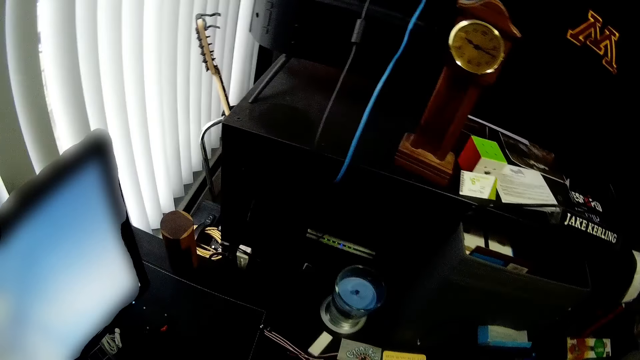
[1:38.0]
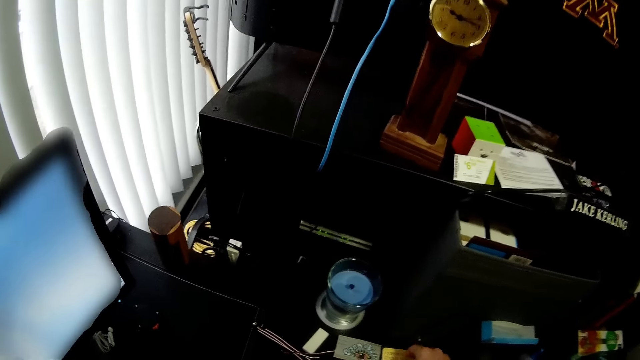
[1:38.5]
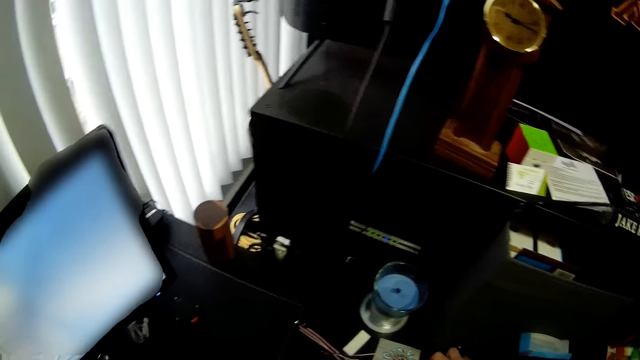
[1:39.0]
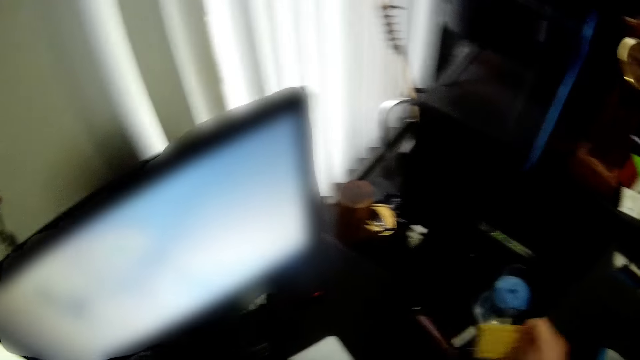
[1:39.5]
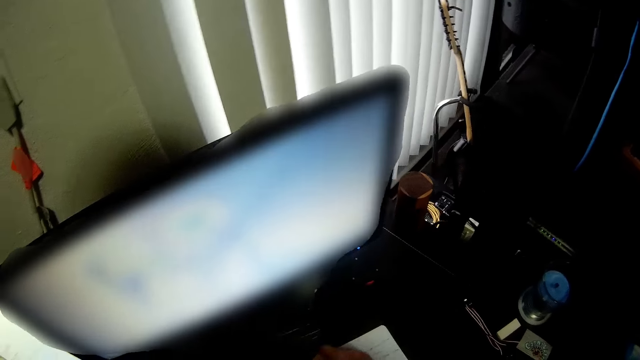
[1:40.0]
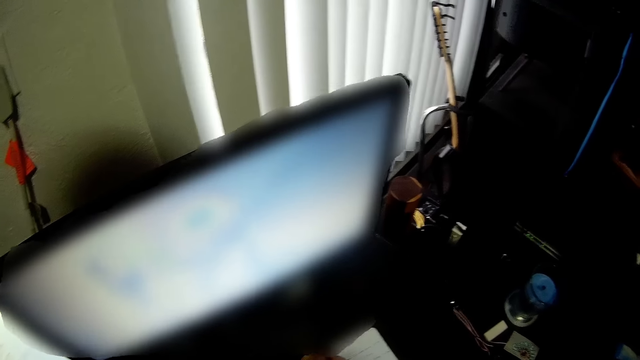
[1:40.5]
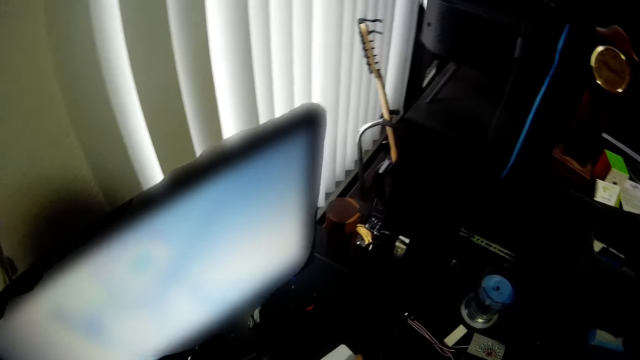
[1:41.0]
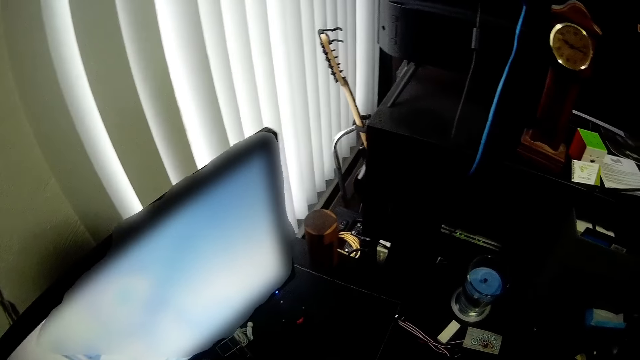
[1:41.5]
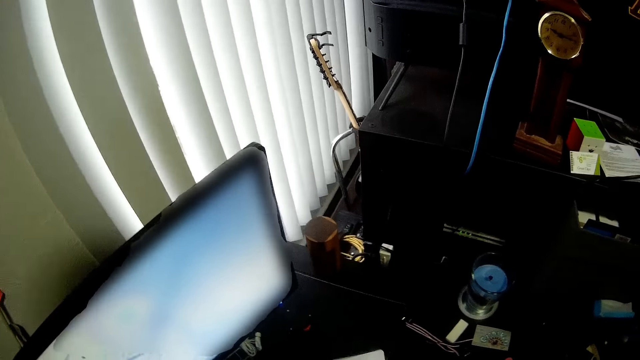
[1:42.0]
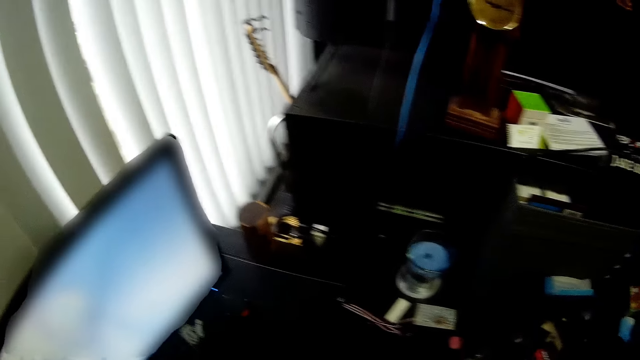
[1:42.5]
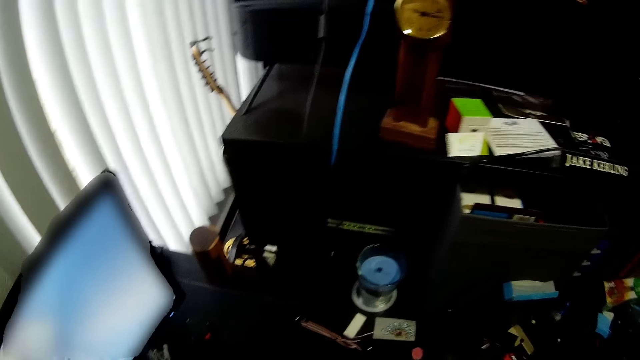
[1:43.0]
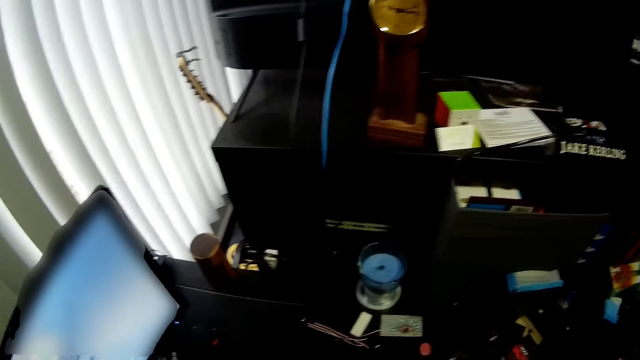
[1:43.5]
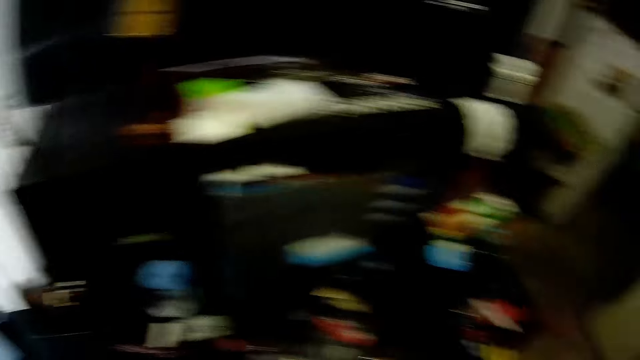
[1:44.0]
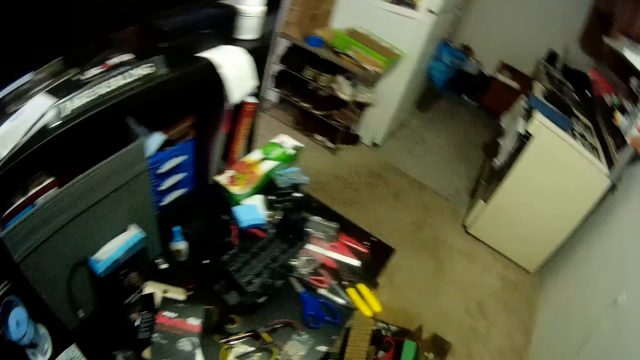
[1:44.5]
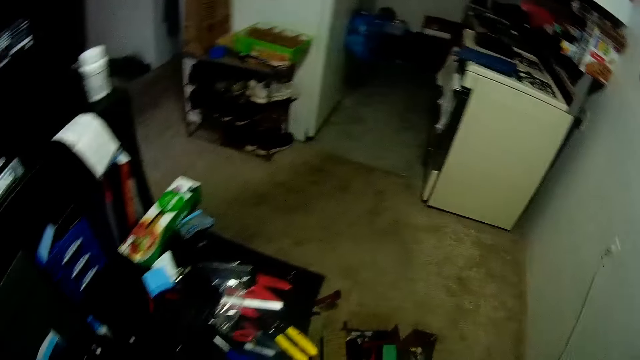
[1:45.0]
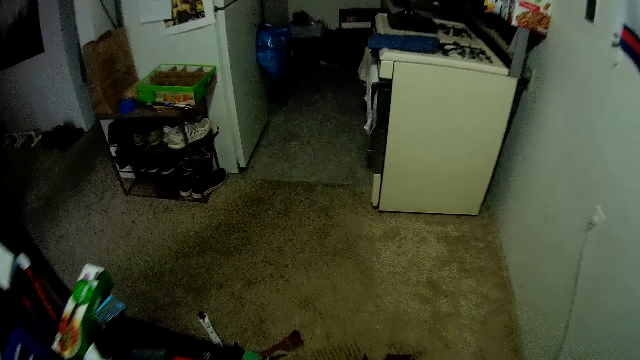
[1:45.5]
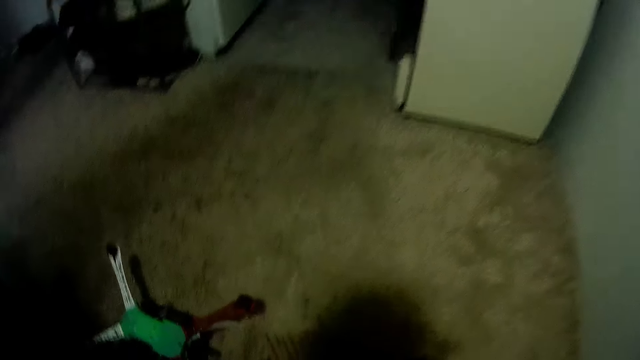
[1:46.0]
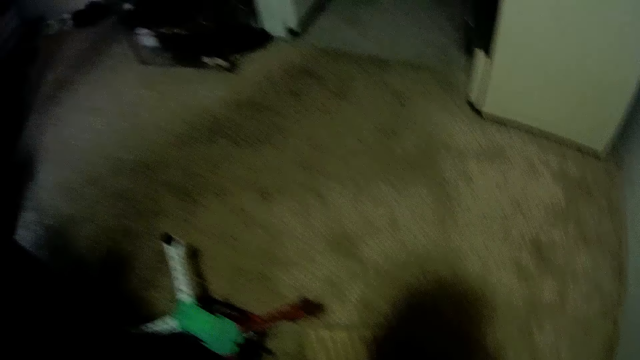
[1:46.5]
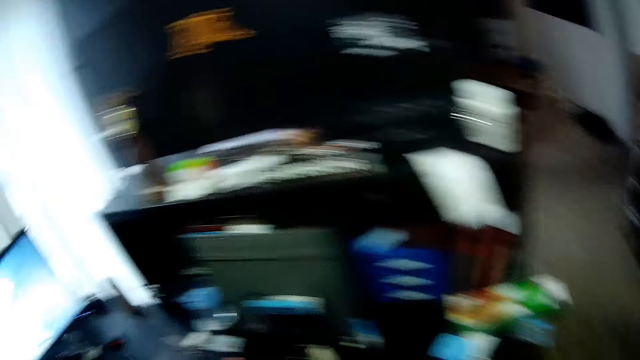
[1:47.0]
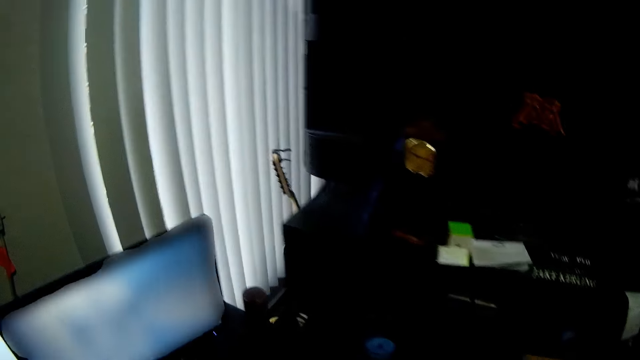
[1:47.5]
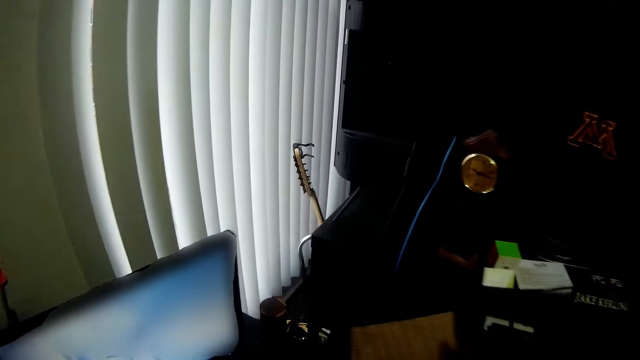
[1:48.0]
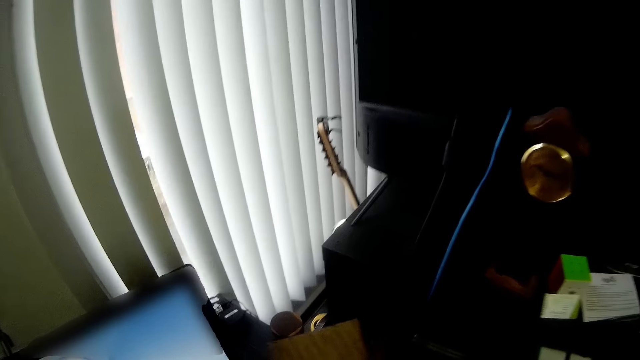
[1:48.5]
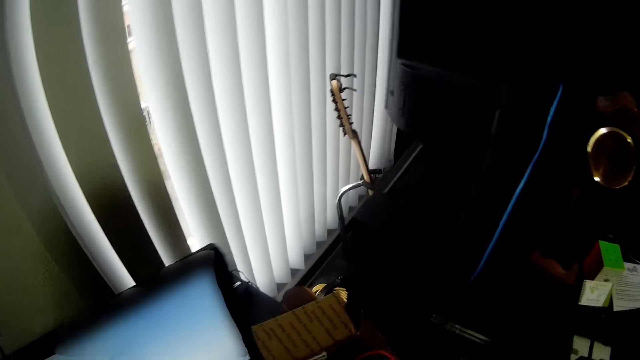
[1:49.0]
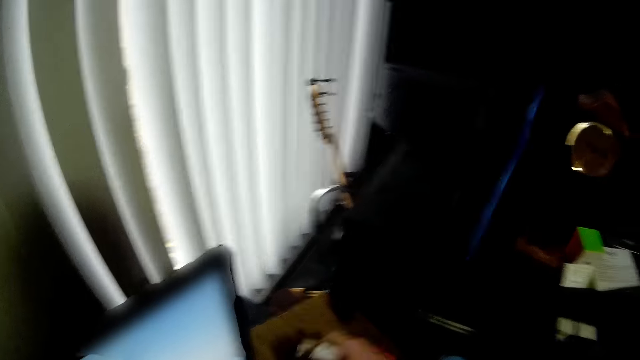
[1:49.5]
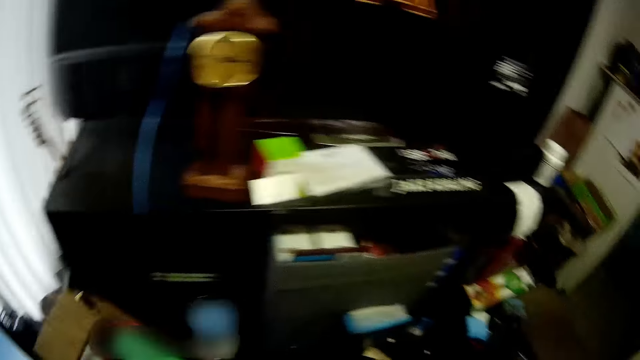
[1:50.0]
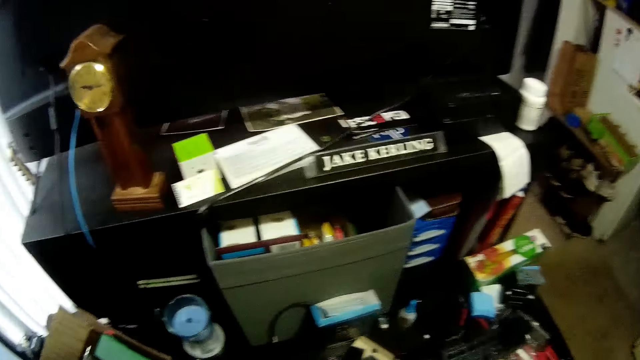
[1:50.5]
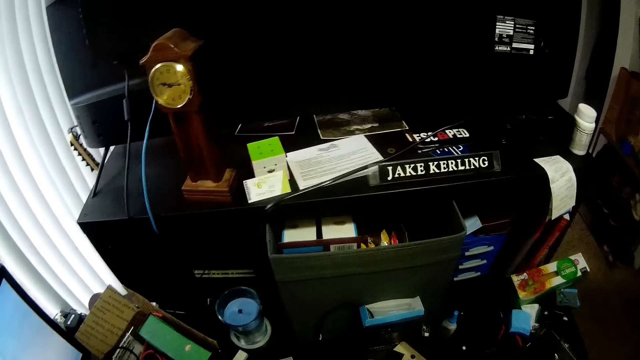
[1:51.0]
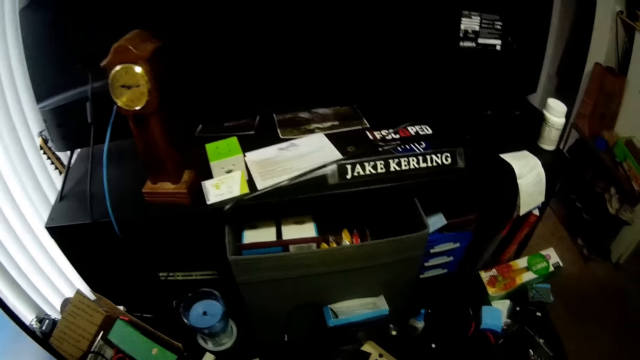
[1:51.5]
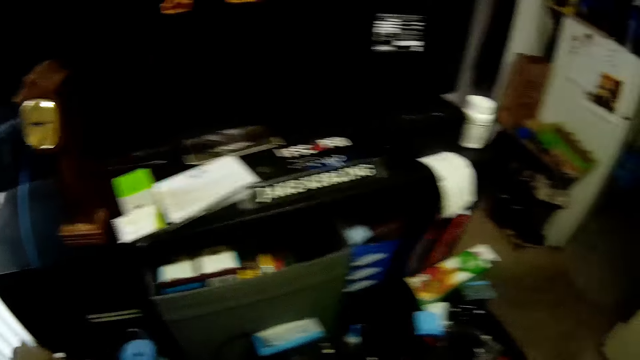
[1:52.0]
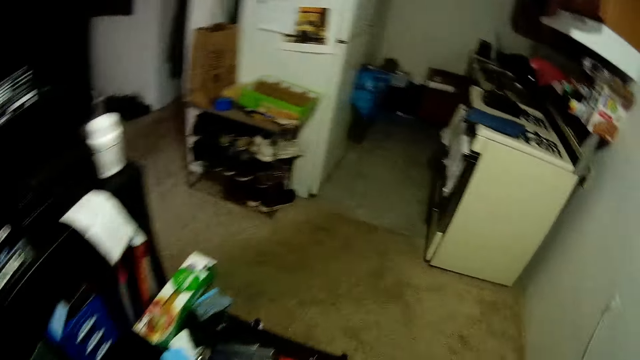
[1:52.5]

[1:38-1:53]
The camera wearer moves items on a table. They walk around a room. They pick another pack from the floor with the right hand. They hold a piece of paper with a hand. They drop the packet on the table. They walk around the room.

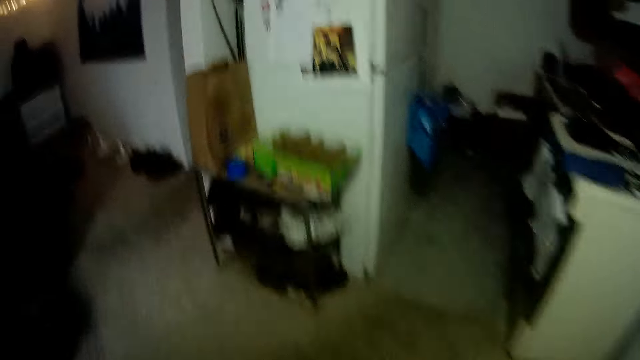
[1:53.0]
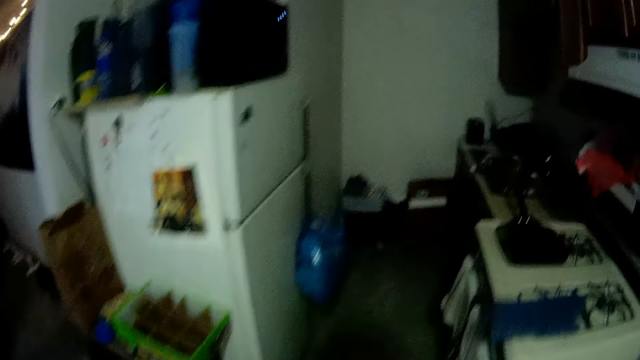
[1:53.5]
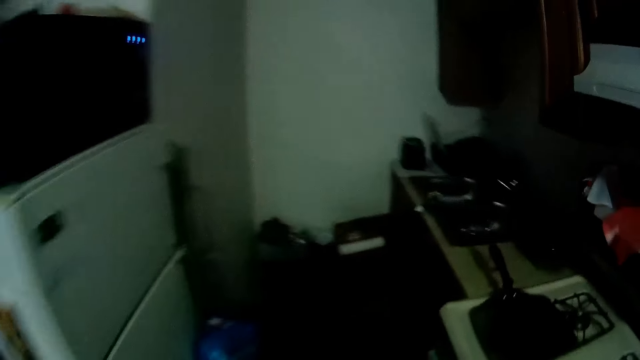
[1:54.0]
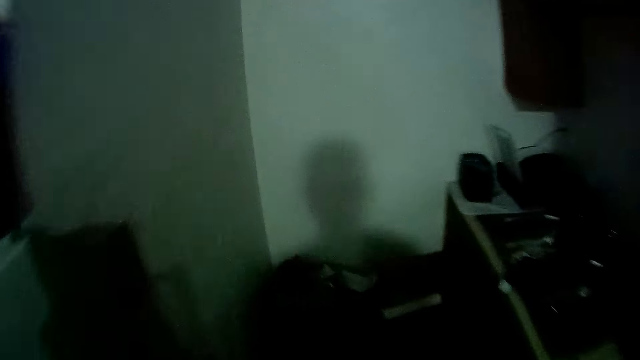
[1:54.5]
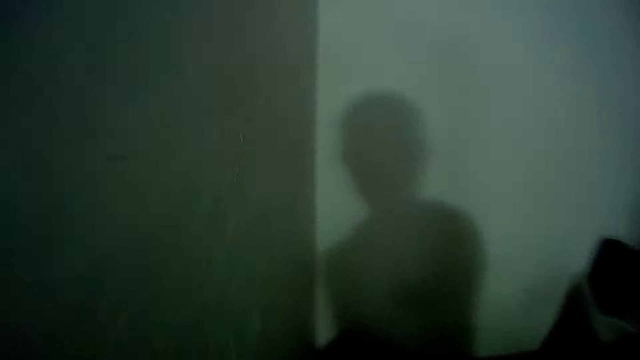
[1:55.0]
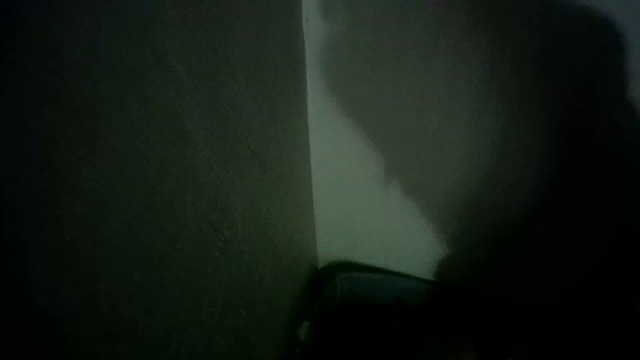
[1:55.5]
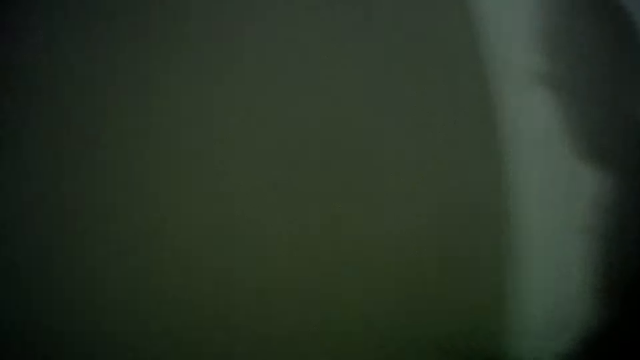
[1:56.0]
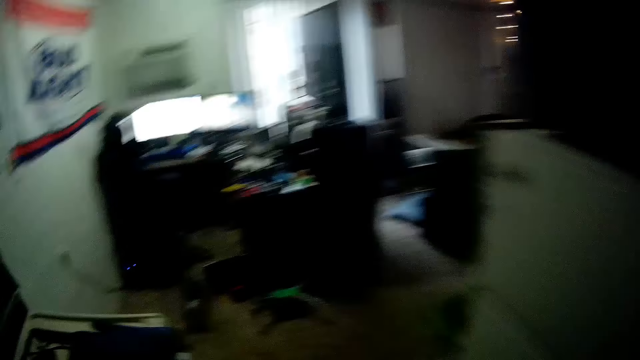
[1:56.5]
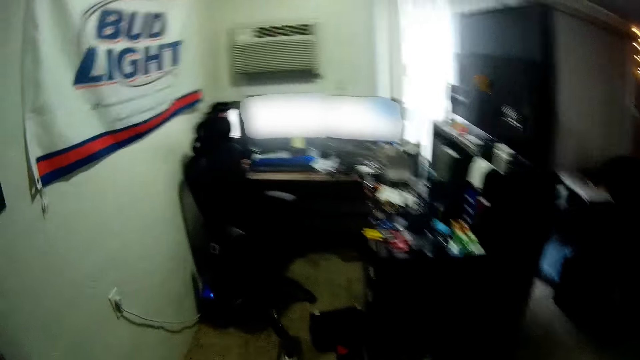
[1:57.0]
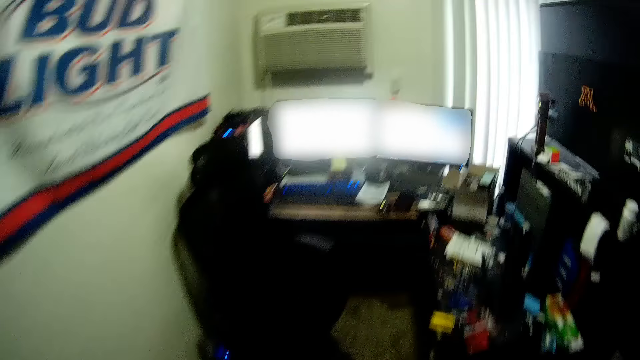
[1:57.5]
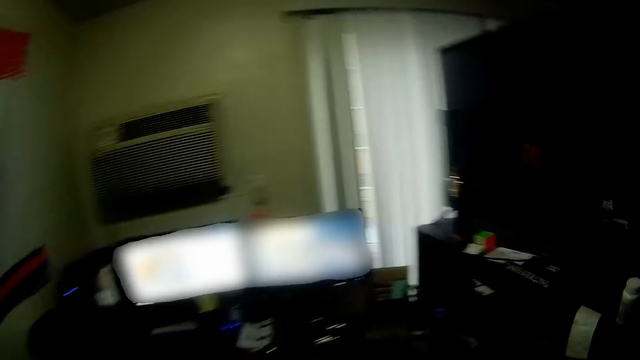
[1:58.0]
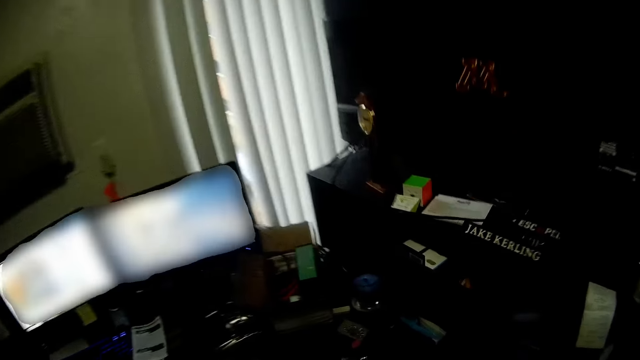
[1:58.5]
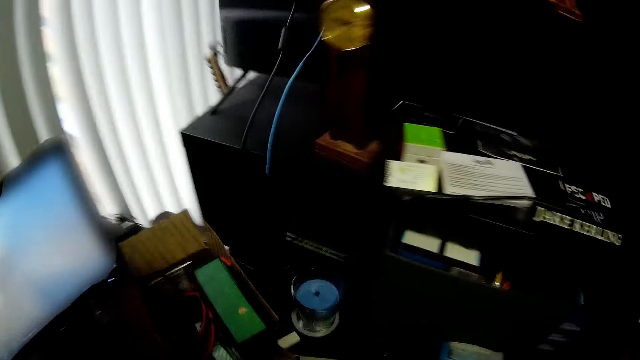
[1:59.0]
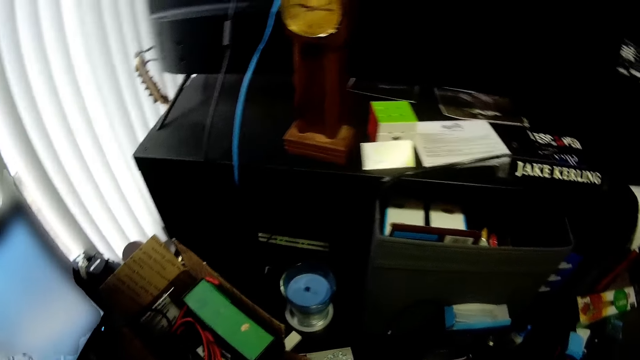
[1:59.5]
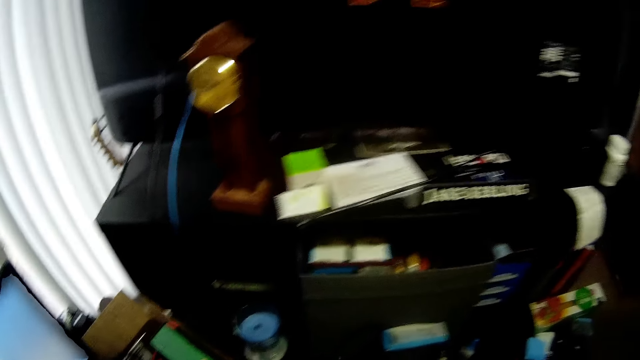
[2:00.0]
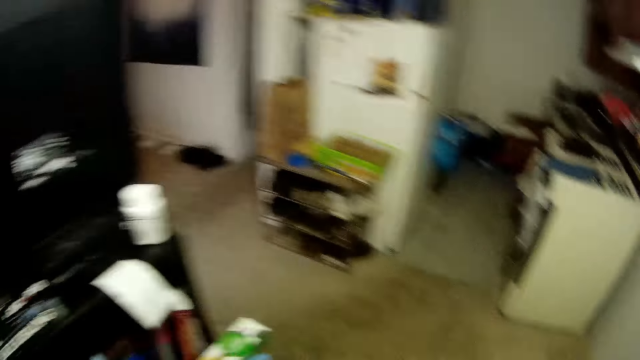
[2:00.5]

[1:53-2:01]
The camera wearer drops a piece of paper in a dust bin. They walk around a room.
